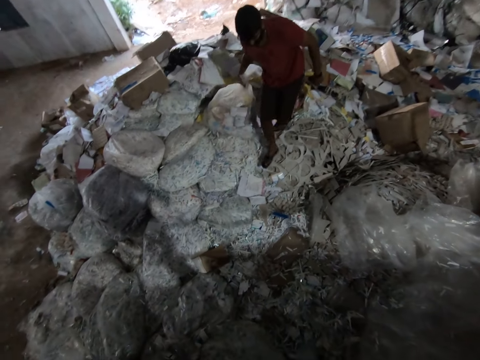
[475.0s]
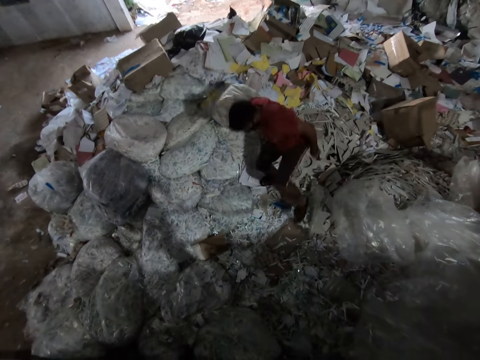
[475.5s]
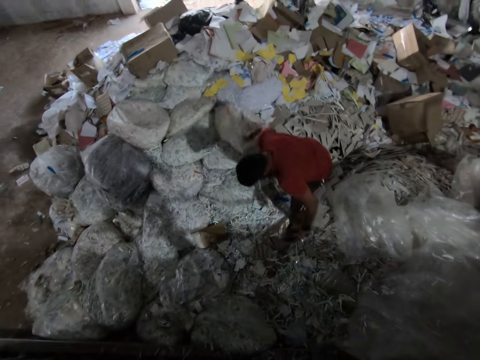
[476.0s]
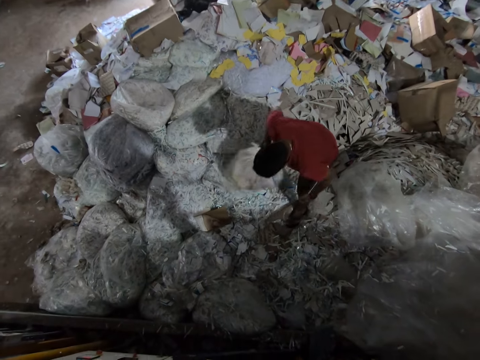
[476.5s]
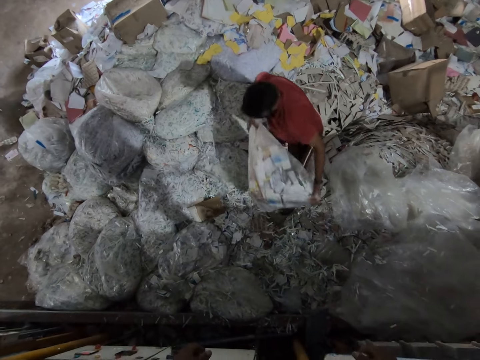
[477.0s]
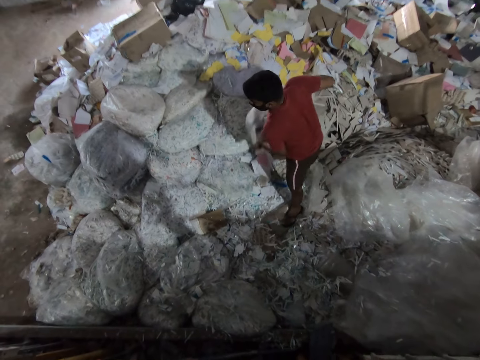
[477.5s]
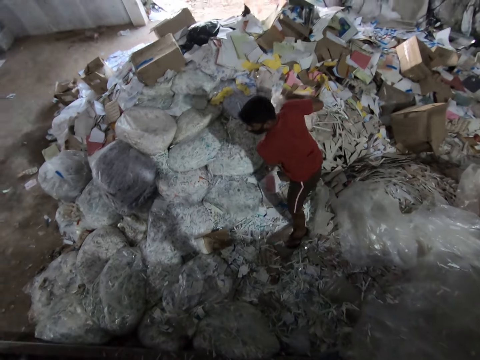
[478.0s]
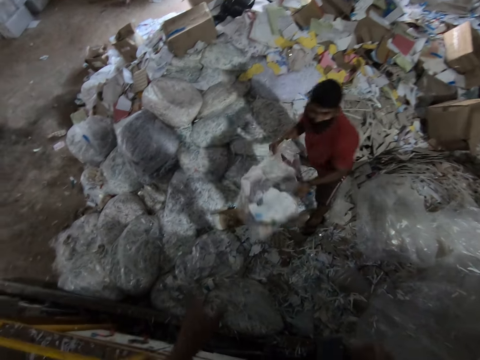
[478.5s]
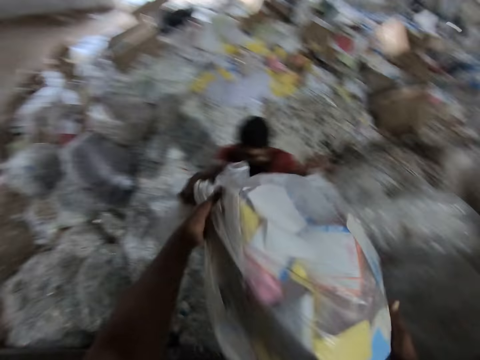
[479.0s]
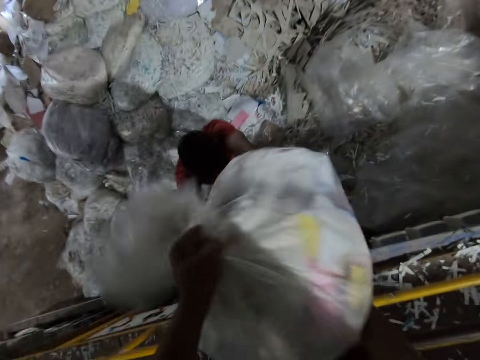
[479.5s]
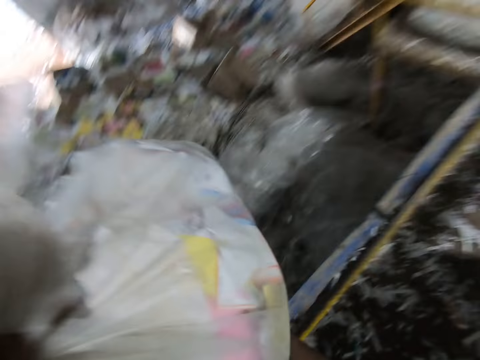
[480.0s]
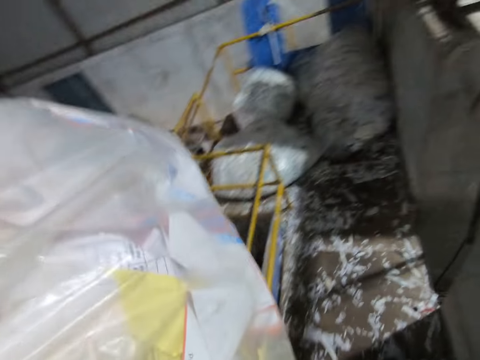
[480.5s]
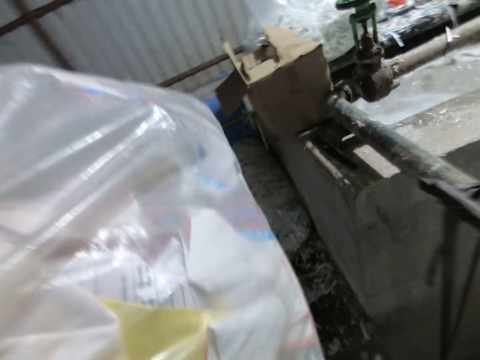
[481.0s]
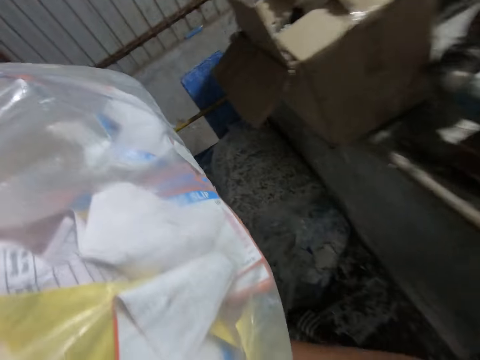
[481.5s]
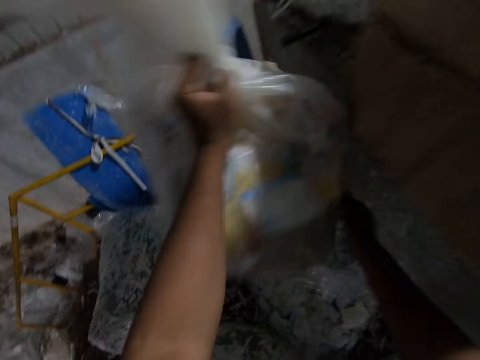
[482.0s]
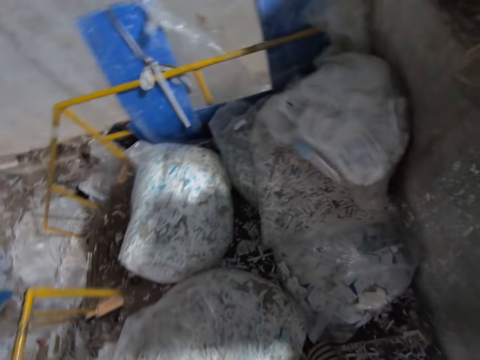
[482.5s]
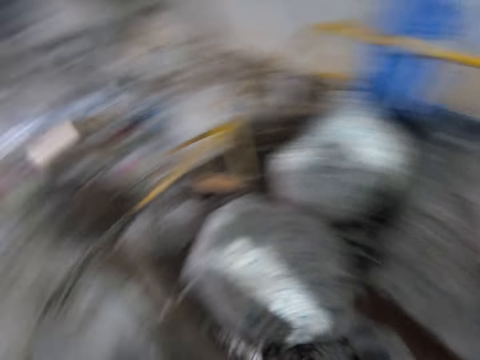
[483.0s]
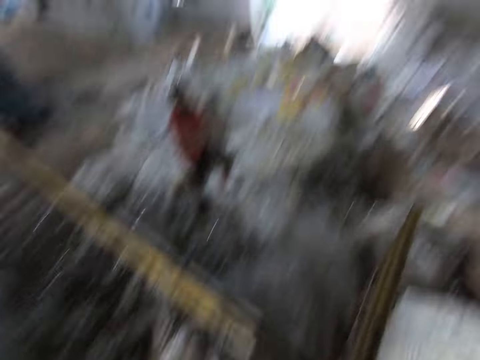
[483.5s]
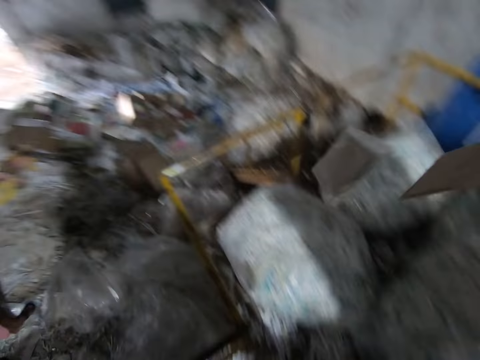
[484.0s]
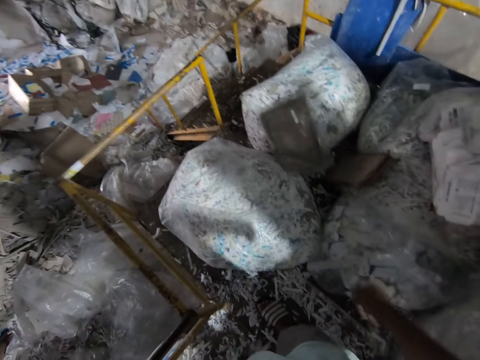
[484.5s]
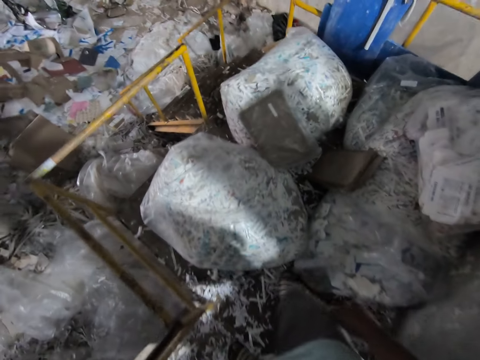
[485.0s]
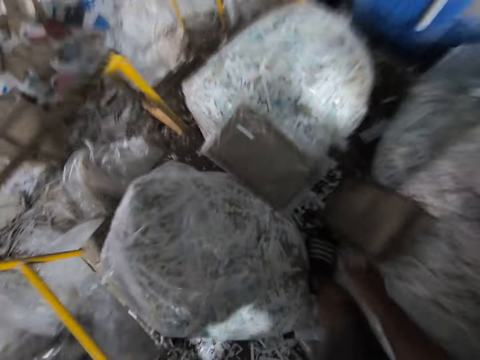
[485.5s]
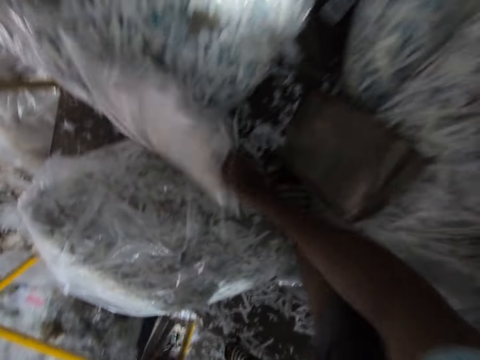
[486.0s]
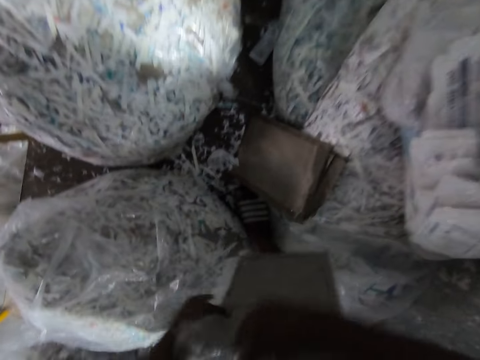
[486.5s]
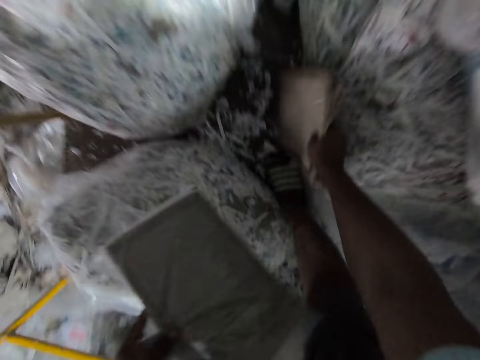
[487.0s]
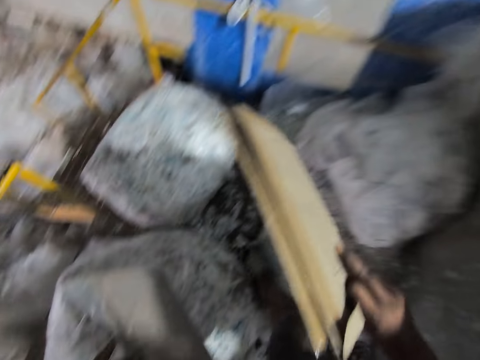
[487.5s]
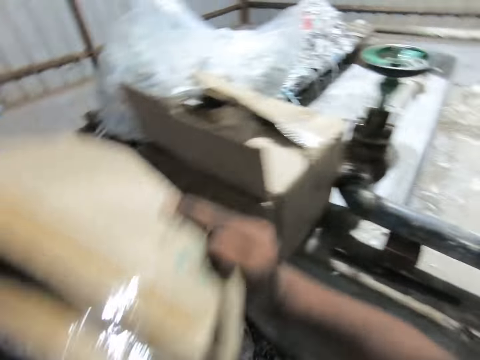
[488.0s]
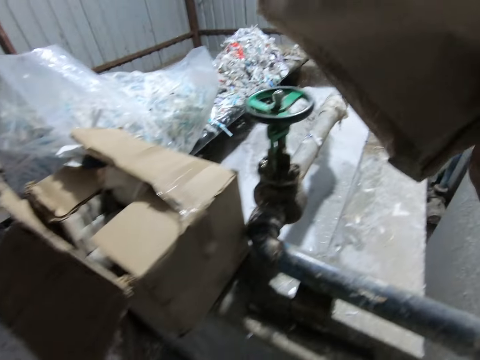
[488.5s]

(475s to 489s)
A man pulls the bag of paper shreds on the heap of paper shreds on the floor with his right hand. The man holds the bag of paper shreds with his hands. The man throws the bag of paper shreds to the camera wearer with his hands. The camera wearer catches the bag of paper shreds with his hands. He walks on the paper recycling machine platform with the bag of paper shreds in his hands. He throws the bag of paper shreds on the paper recycling machine platform with his left hand. The man throws paper envelopes on the paper recycling machine platform with his hands. The camera wearer stares around the factory. He picks up a paper envelope from the paper recycling machine platform with his right hand. He passes the paper envelope from his right hand to his left hand. He picks up paper envelopes from the paper recycling machine platform with his right hand.

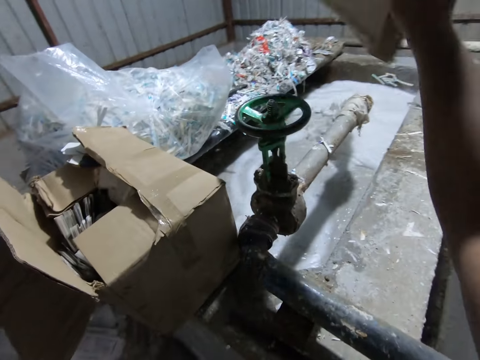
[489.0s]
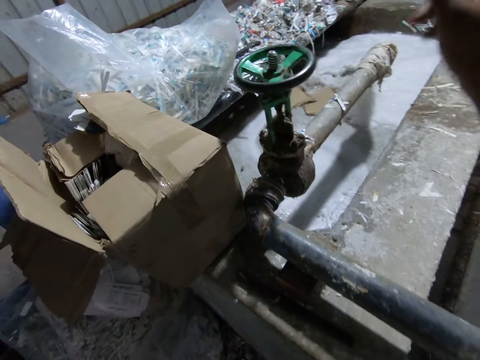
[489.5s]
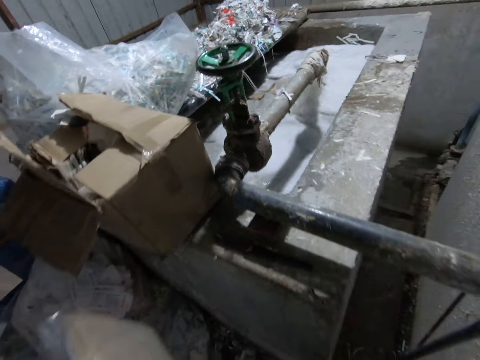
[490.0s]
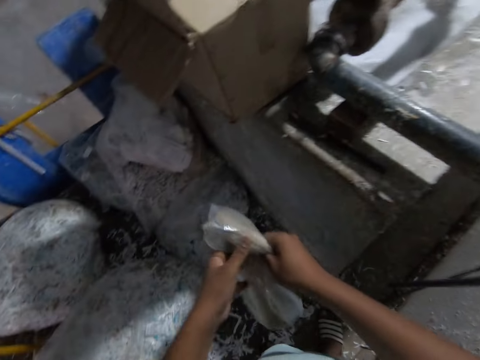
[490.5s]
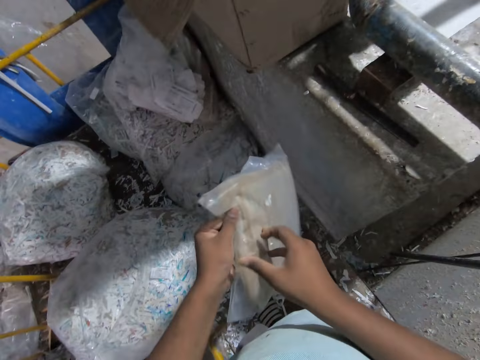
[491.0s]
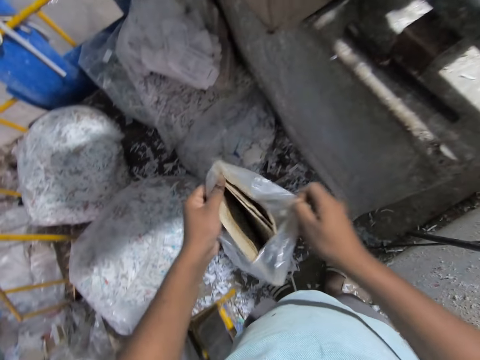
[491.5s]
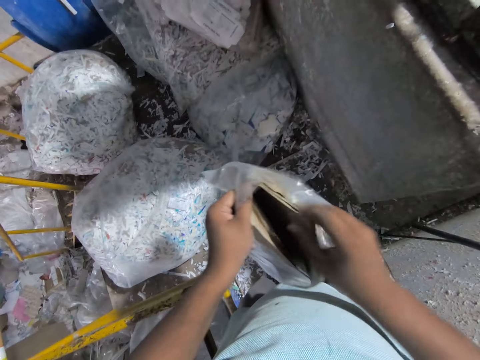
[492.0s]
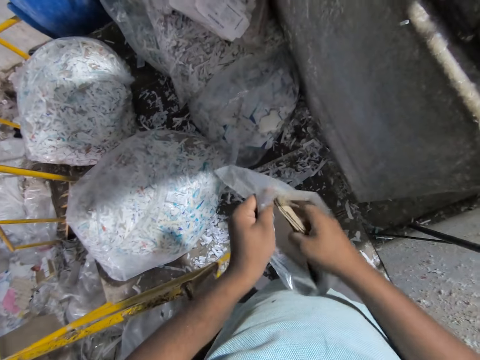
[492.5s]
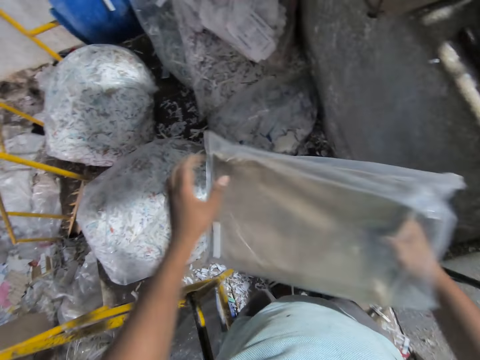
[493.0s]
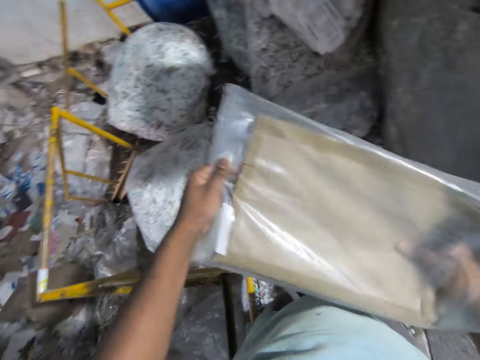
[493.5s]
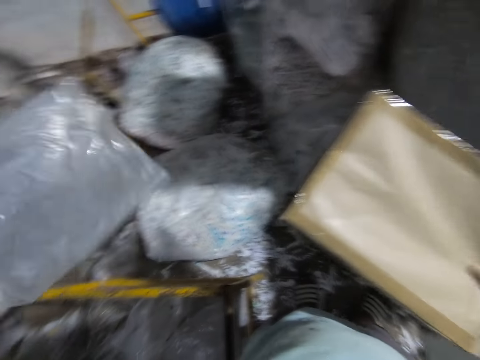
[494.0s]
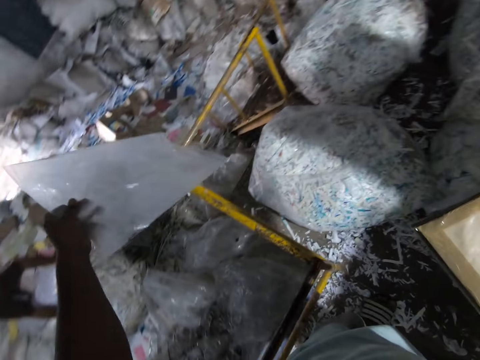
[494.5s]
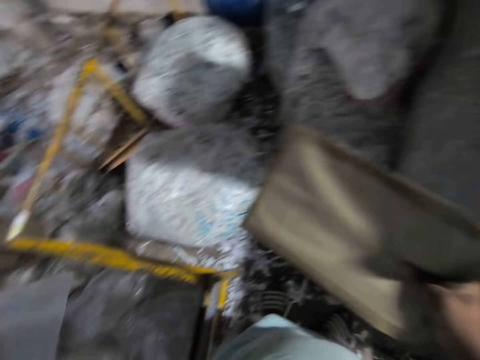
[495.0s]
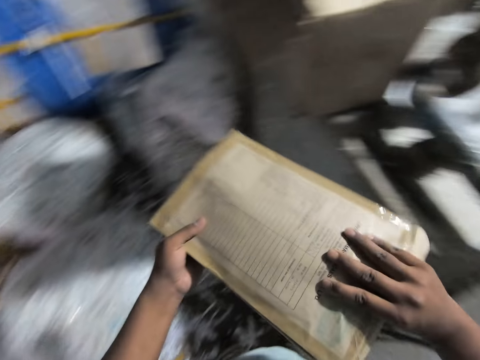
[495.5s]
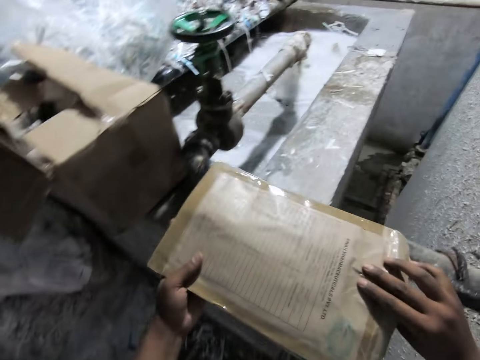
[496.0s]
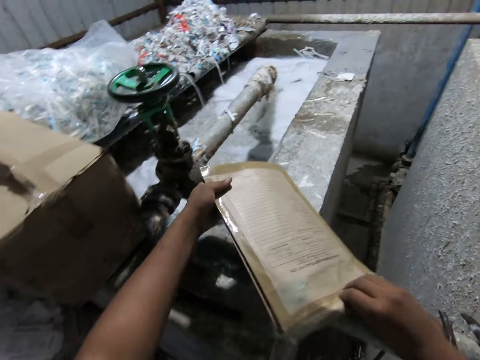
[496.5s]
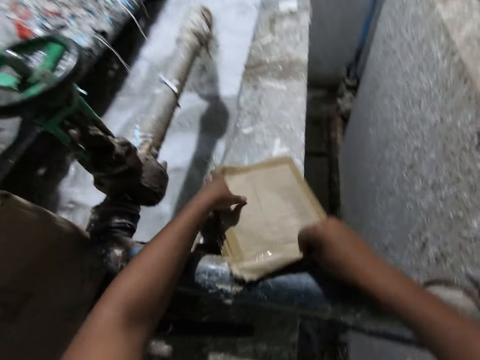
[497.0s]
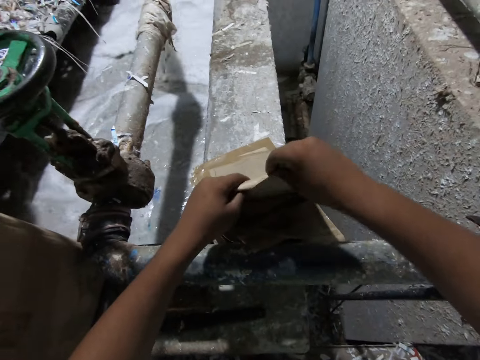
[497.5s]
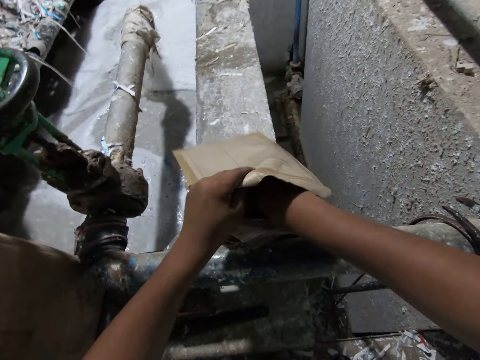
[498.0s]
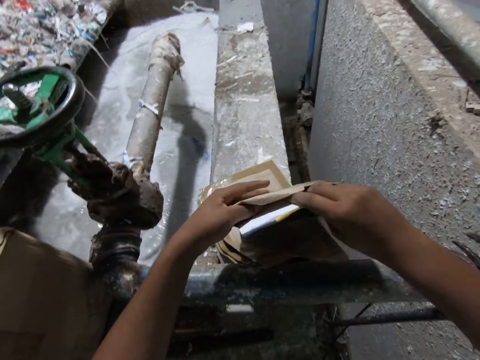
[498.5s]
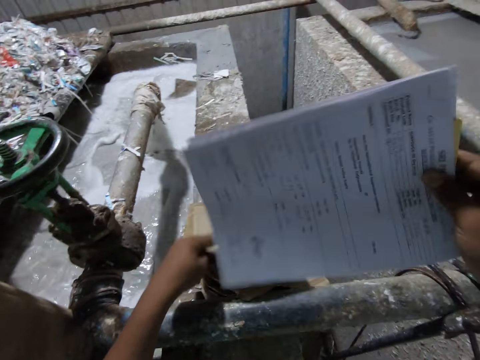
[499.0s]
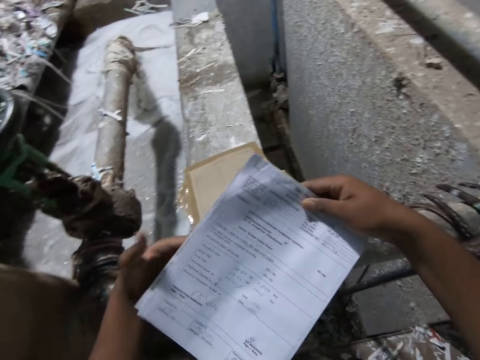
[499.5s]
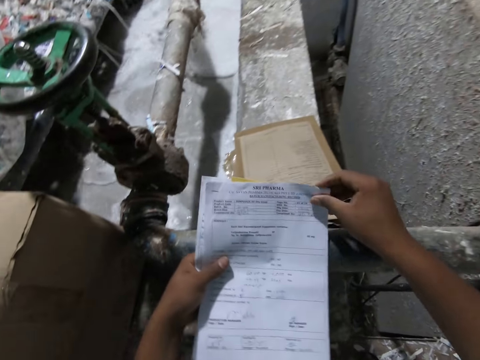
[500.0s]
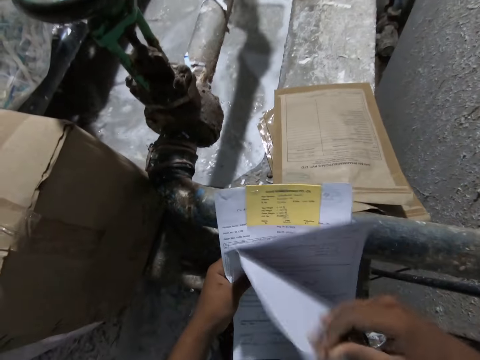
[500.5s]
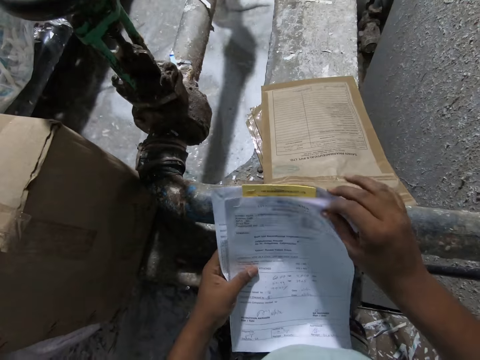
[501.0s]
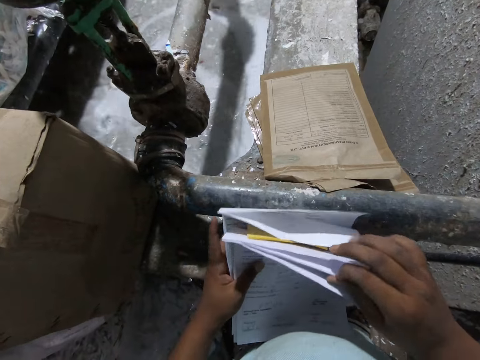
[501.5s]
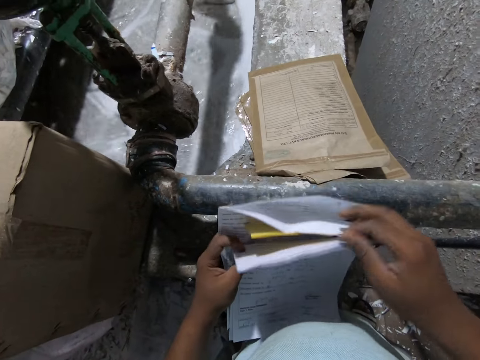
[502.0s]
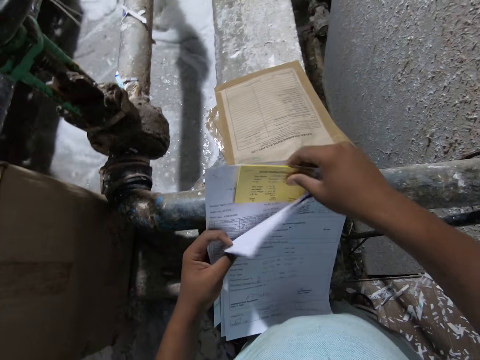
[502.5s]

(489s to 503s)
The camera wearer drops the paper envelopes in the paper recycling machine with his right hand. He removes the envelope from the plastic bag. He opens up the cellophane bag around the paper envelope with his hands. He picks up a paper envelope from the cellophane bag in his left hand with his right hand. He holds the cellophane bag around the paper envelope with his left hand. He drops the cellophane bag on the floor with his left hand. He holds the paper envelope with his hands. He stares at the envelope in his hand. He places the paper envelope on the paper recycling machine with his hands. He picks up papers from the paper envelope in his left hand with his right hand. He passes the paper from his right hand to his left hand. He examines the papers in his left hand with his right hand.
